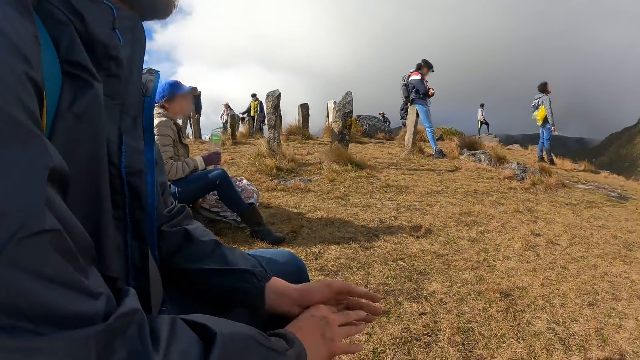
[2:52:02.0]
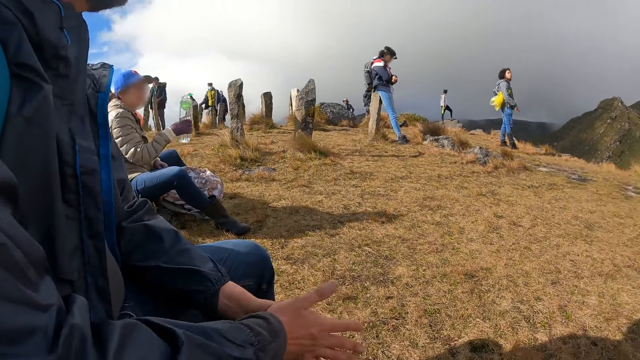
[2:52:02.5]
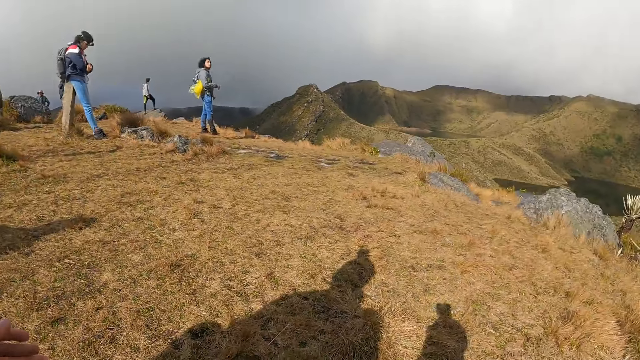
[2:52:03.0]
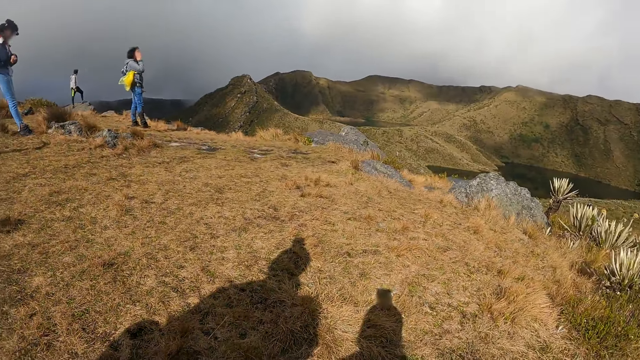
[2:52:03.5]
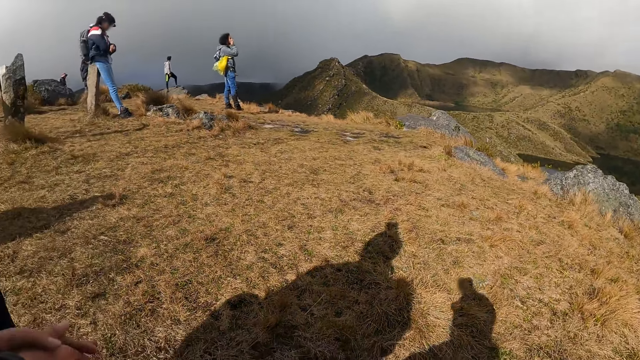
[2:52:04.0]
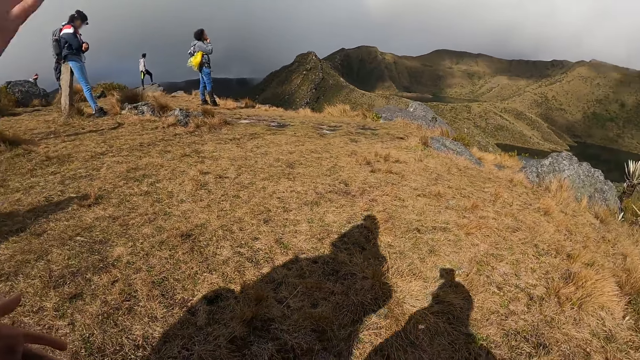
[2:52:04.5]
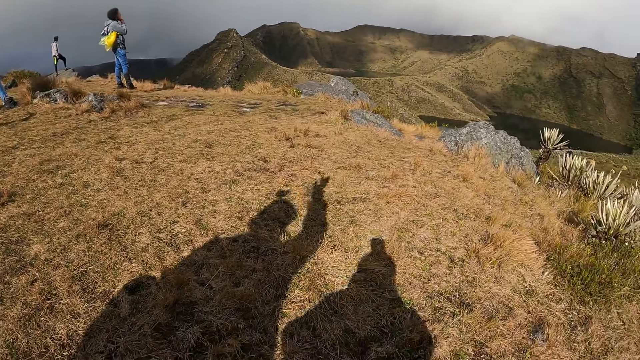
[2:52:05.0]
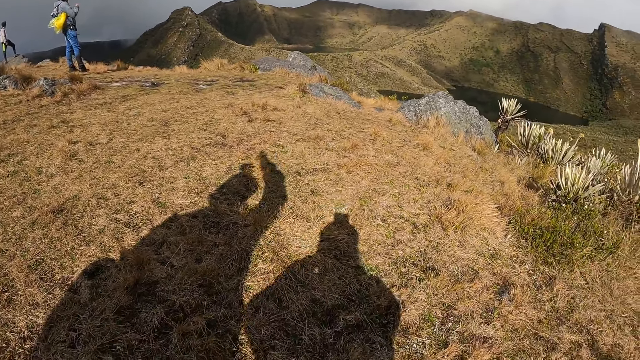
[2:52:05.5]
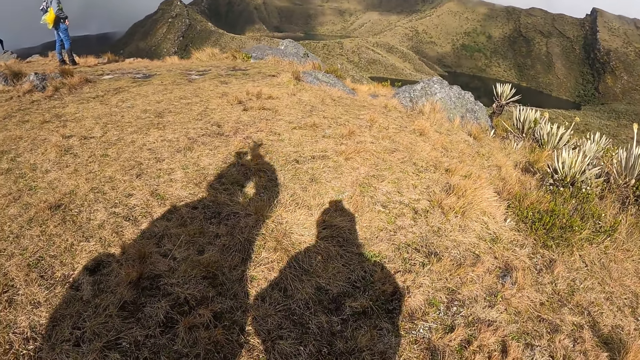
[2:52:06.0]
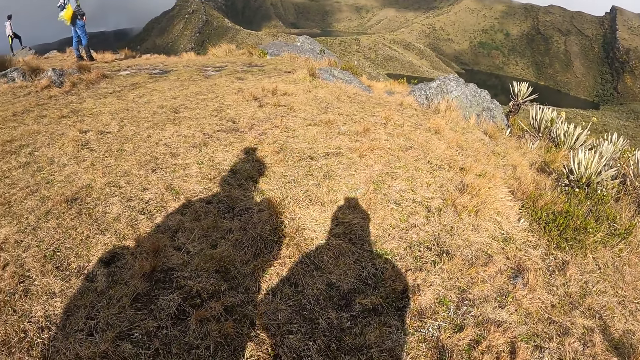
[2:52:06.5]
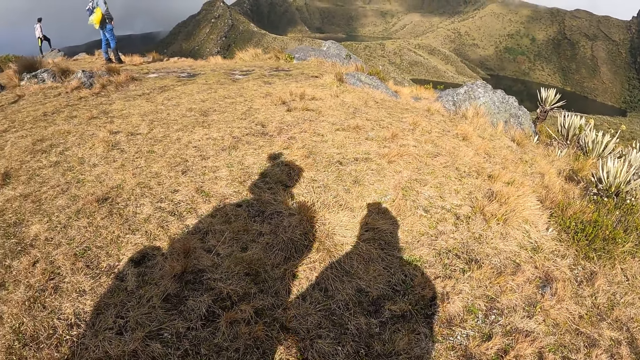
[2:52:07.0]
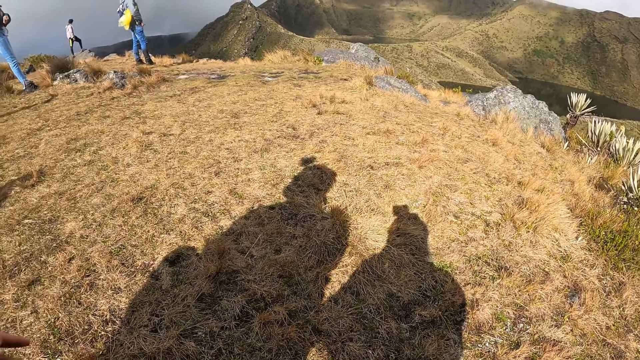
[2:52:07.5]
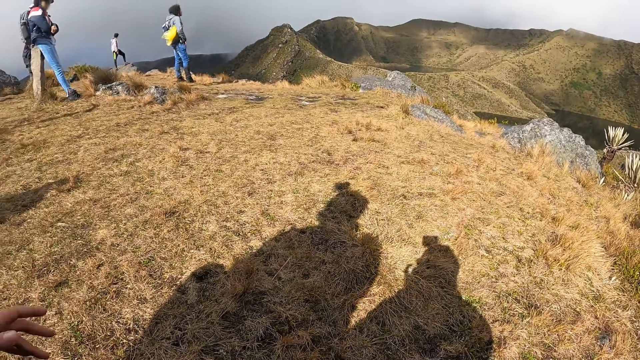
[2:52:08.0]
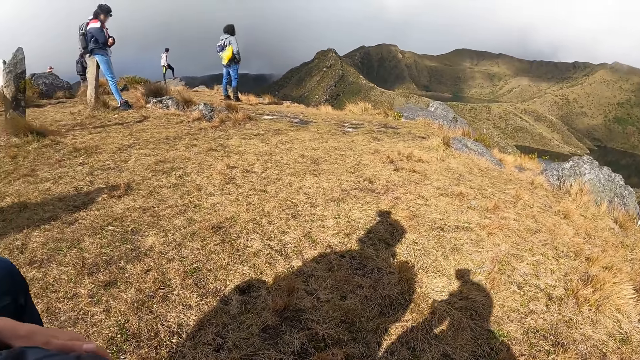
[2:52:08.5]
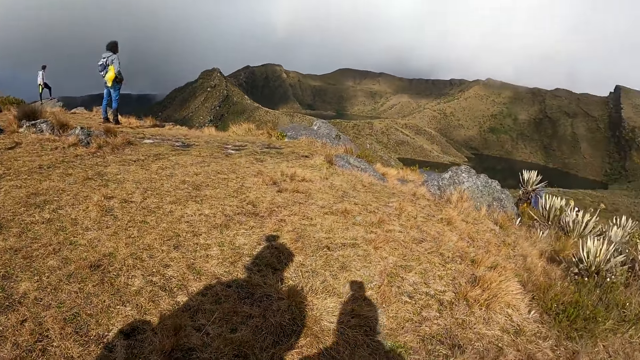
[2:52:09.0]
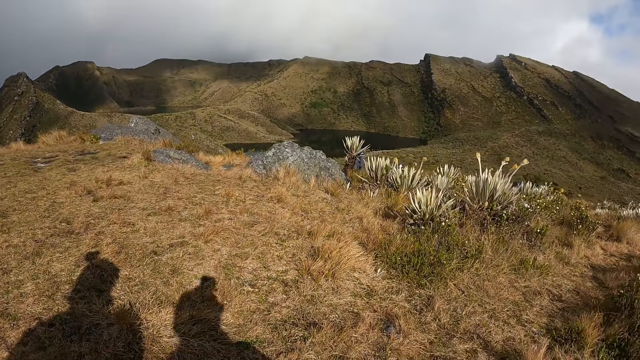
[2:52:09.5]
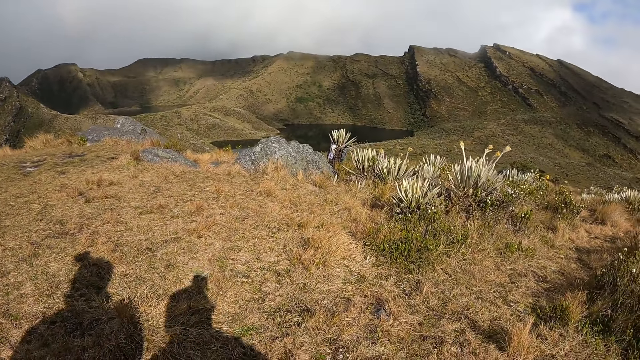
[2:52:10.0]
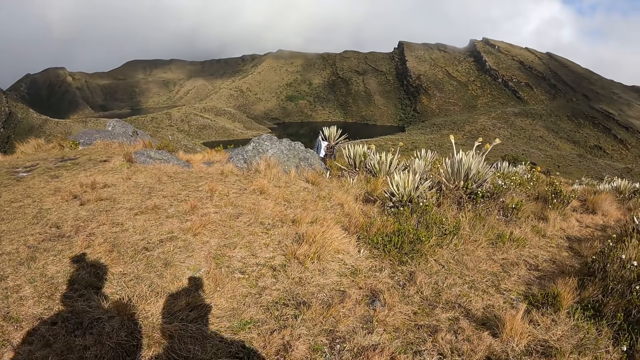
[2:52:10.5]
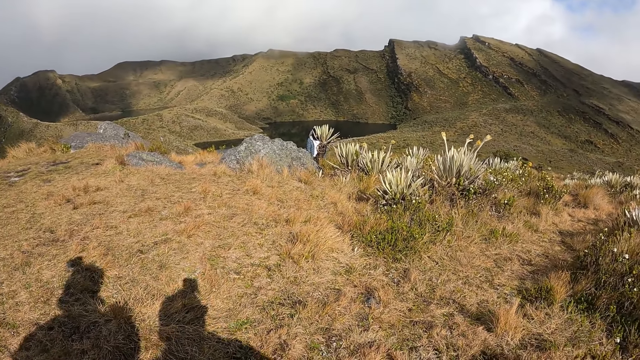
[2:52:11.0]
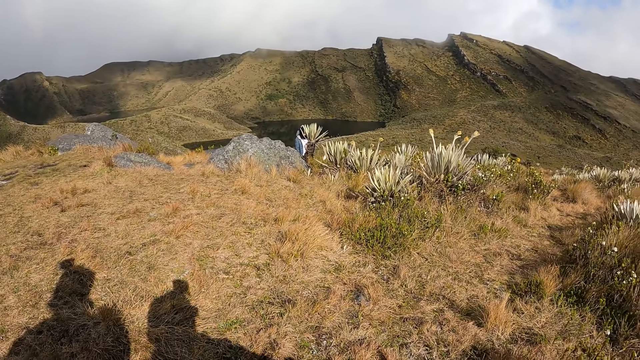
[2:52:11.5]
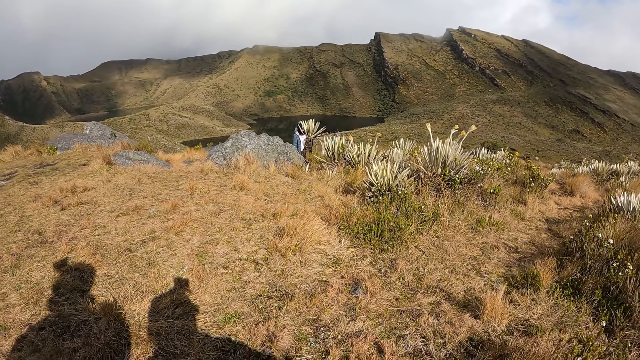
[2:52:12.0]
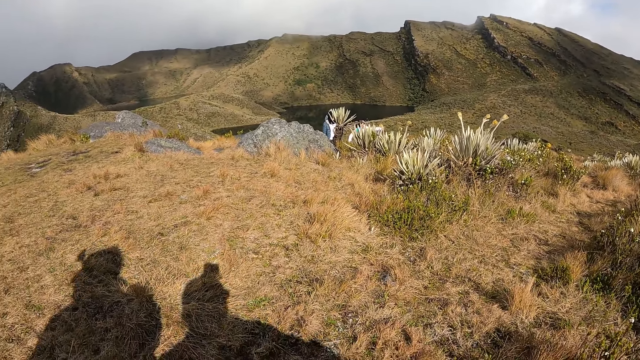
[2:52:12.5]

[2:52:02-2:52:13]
The man gesticulates with his right hand.

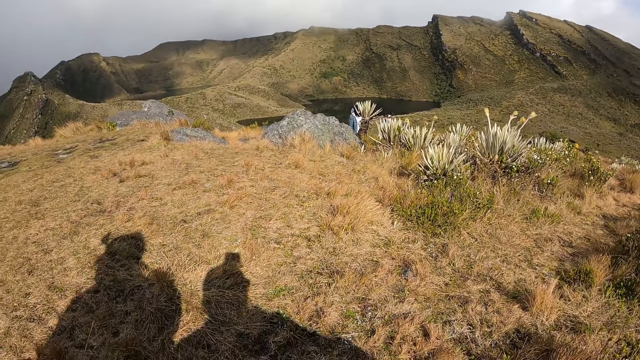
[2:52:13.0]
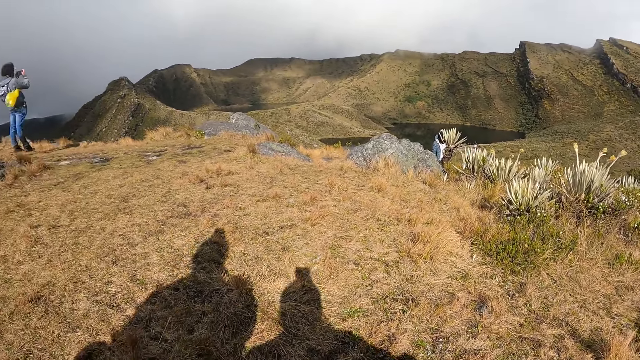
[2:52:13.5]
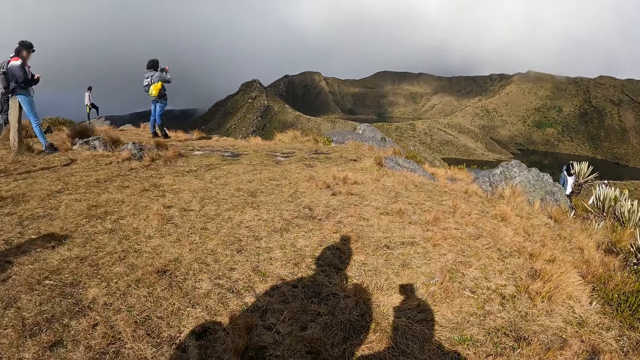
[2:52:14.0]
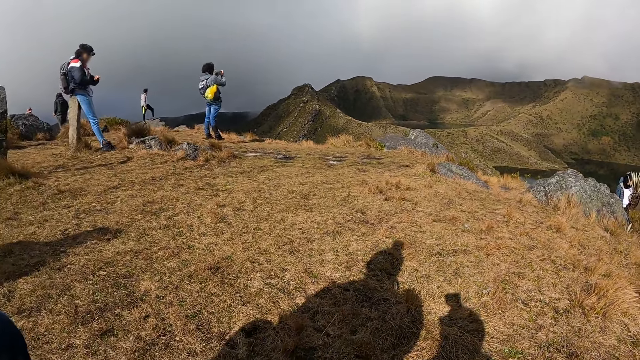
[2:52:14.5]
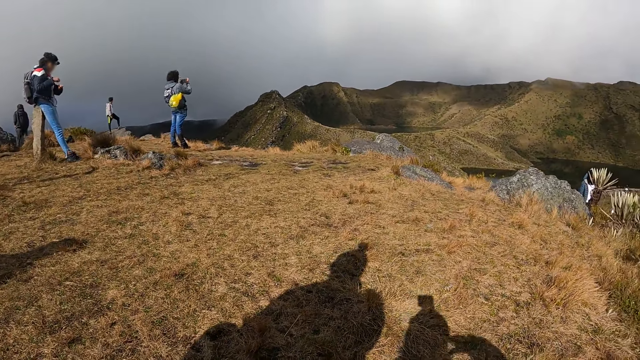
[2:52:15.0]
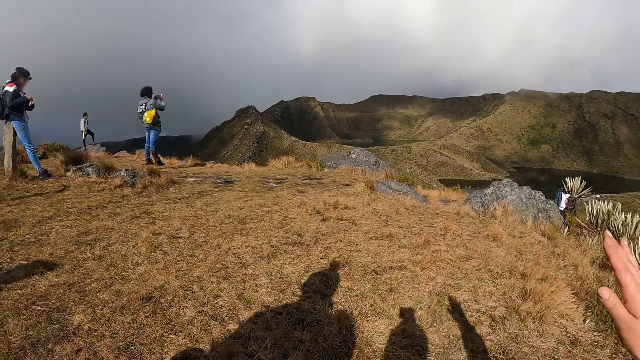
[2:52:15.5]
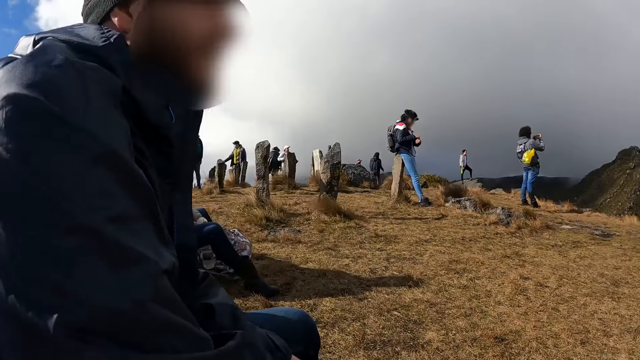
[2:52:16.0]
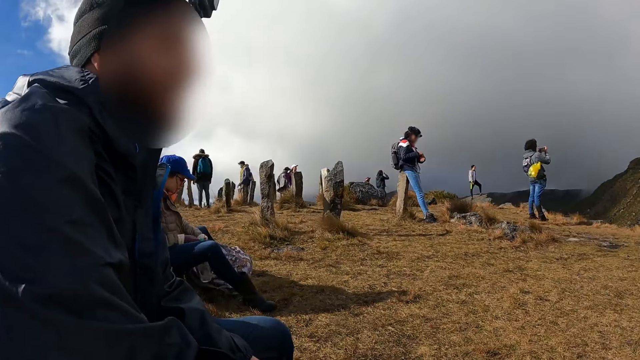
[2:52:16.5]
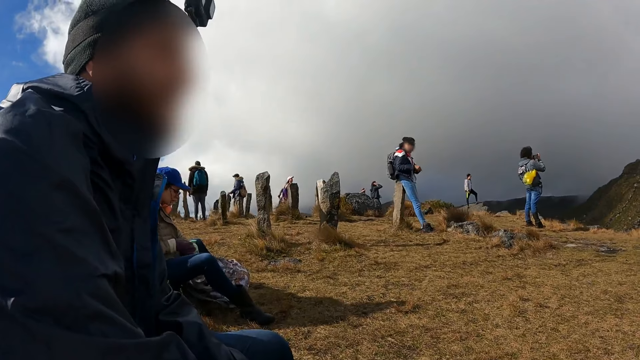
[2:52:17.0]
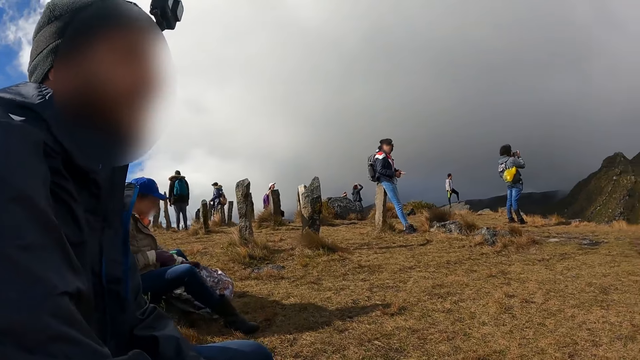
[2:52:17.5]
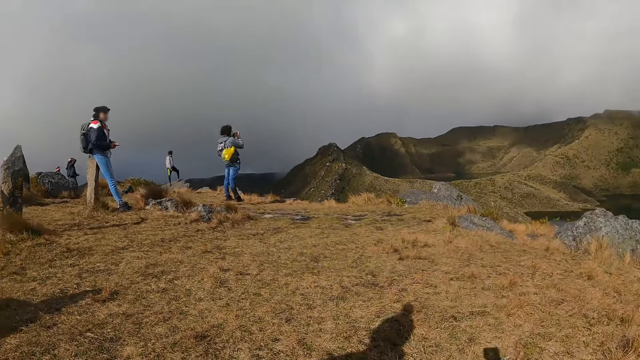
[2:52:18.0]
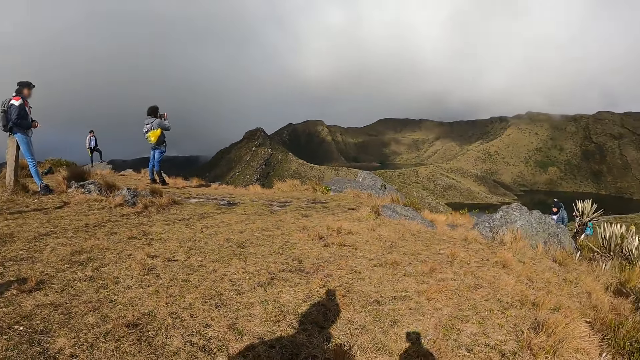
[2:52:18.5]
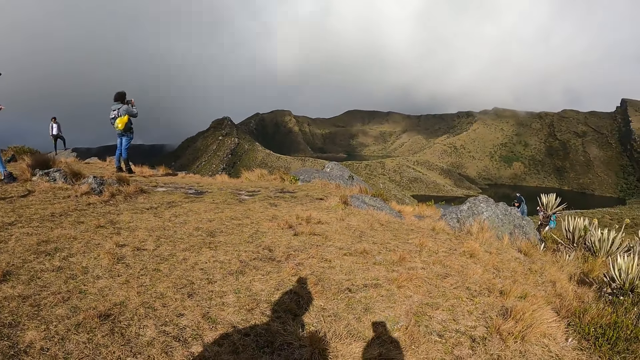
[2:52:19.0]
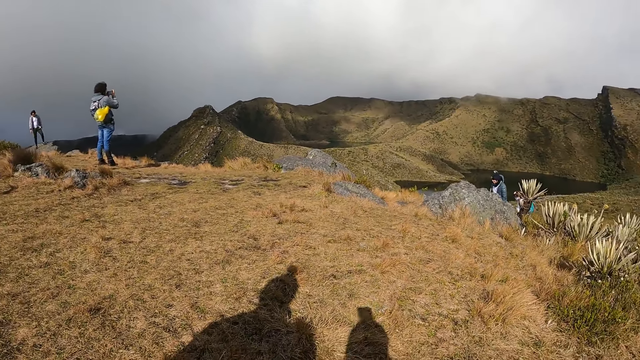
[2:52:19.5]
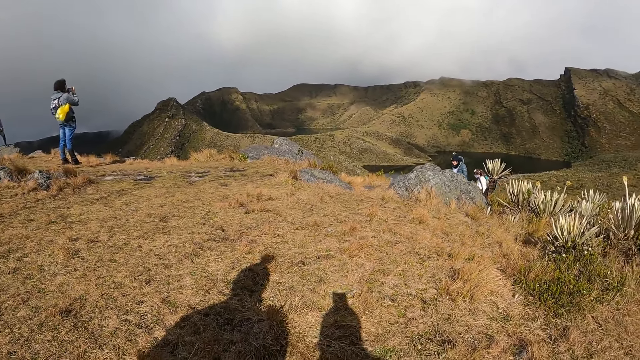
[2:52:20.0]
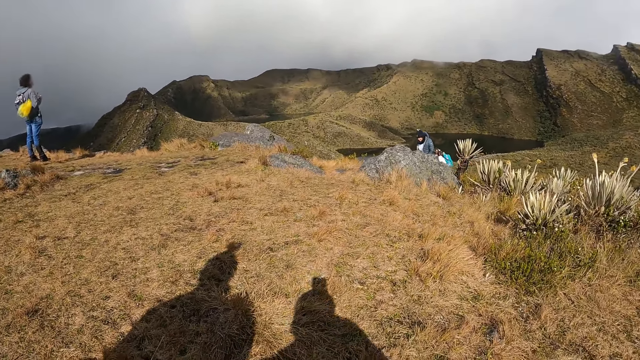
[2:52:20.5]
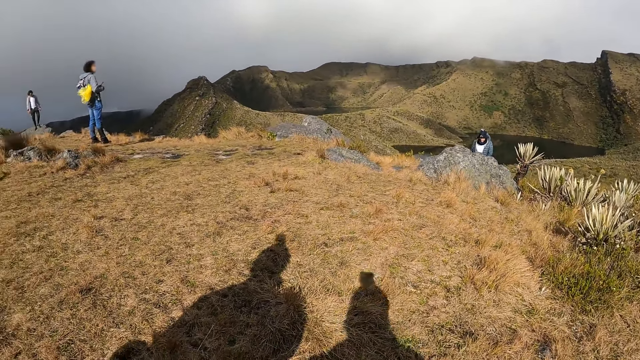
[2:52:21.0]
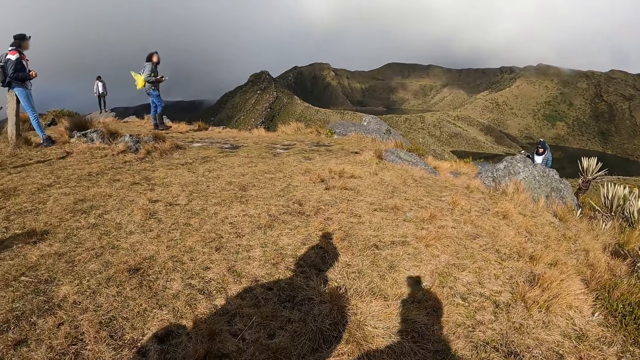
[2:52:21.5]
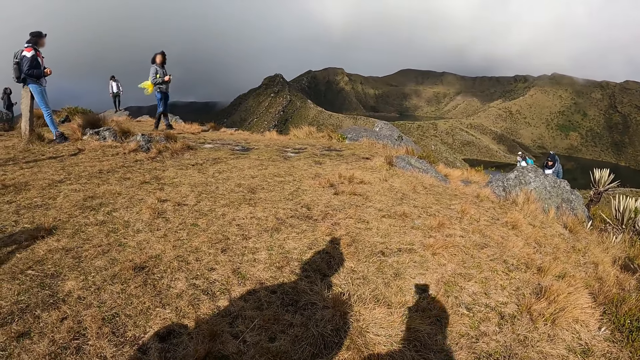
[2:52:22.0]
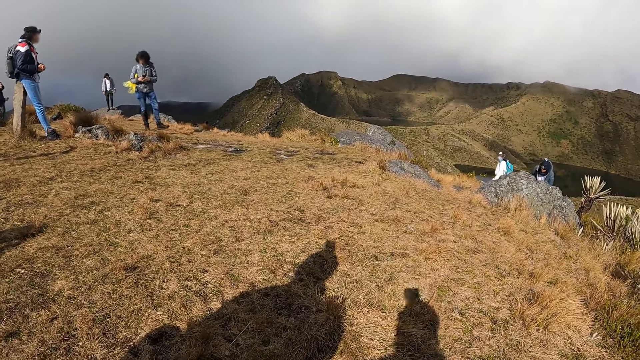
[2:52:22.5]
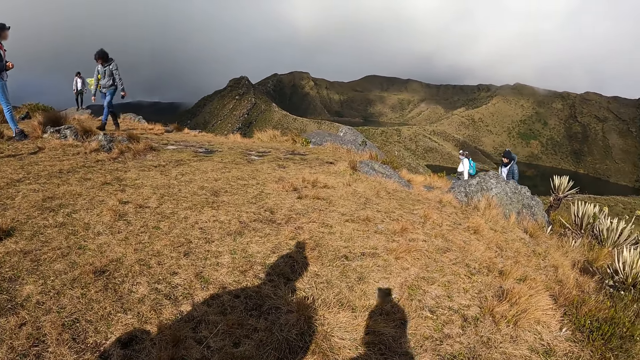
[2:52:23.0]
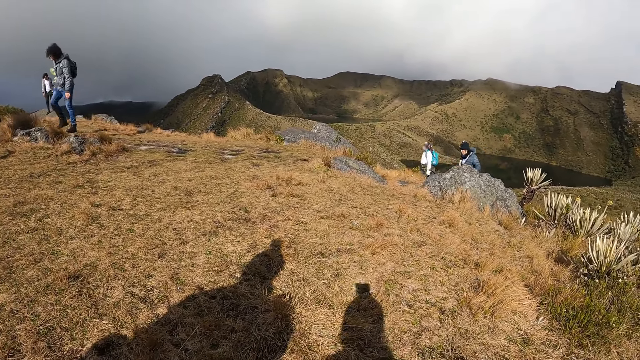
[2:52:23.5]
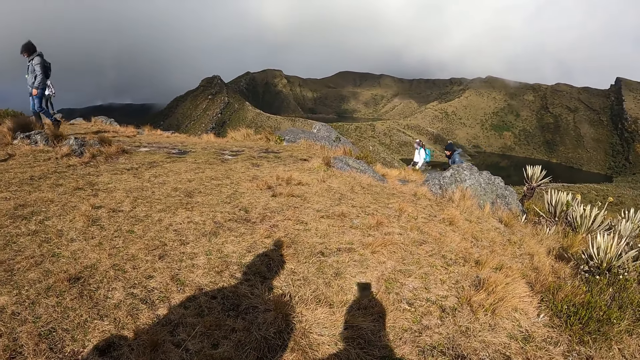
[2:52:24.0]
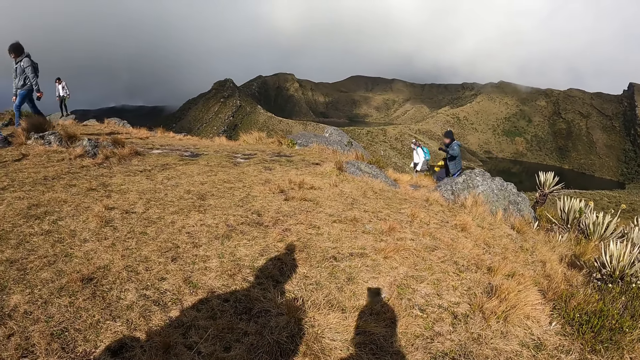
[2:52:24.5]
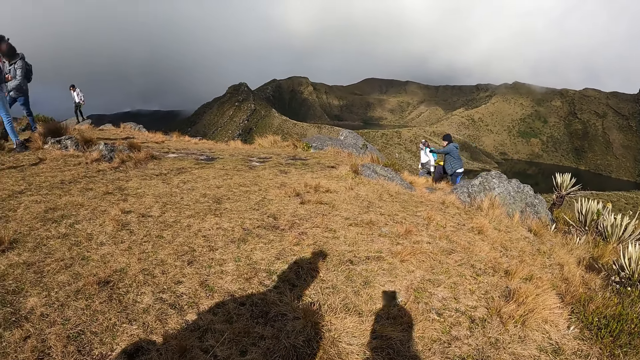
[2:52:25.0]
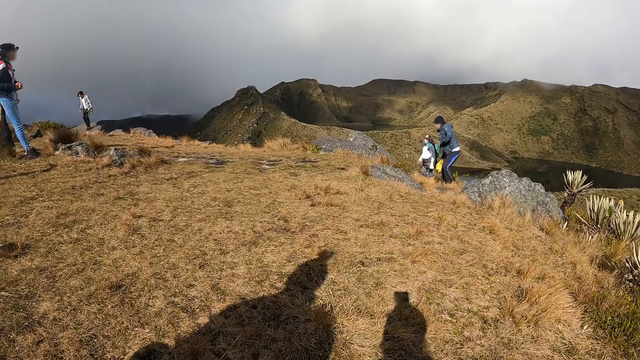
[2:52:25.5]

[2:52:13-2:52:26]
The camera wearer gesticulates with her right hand.
